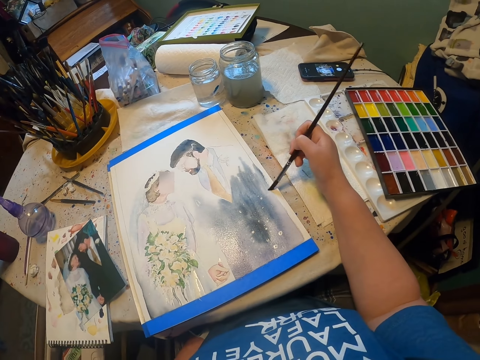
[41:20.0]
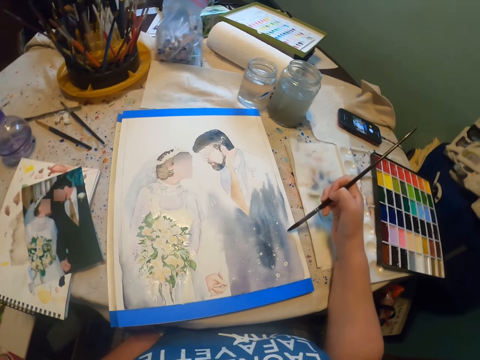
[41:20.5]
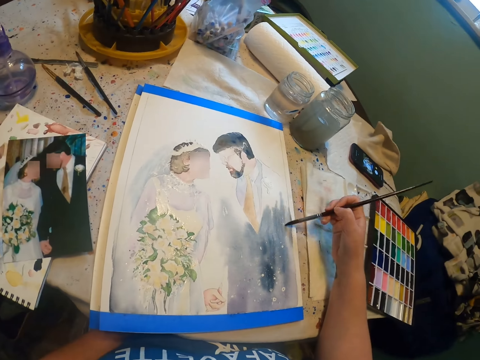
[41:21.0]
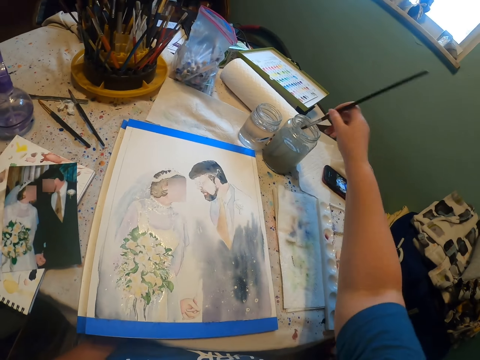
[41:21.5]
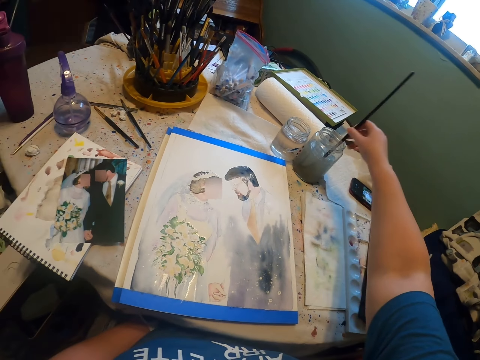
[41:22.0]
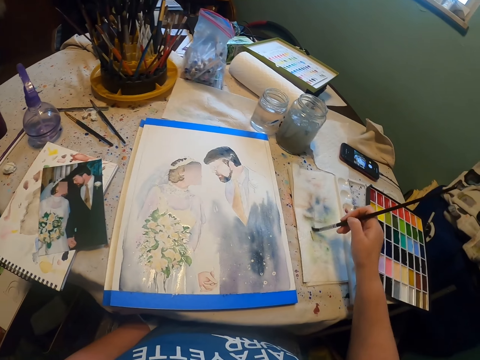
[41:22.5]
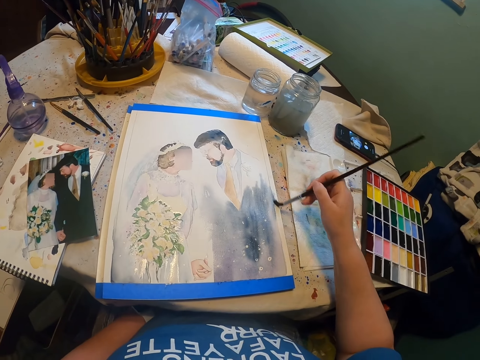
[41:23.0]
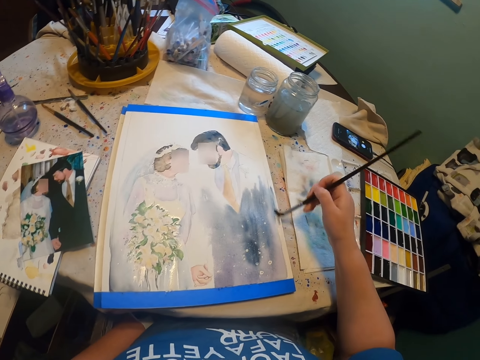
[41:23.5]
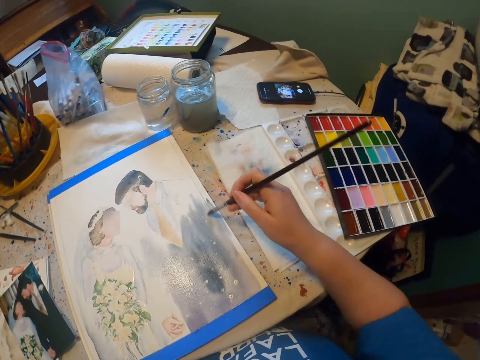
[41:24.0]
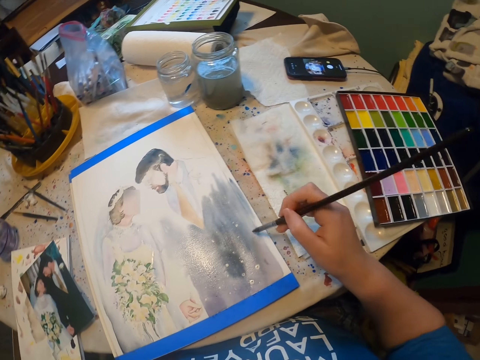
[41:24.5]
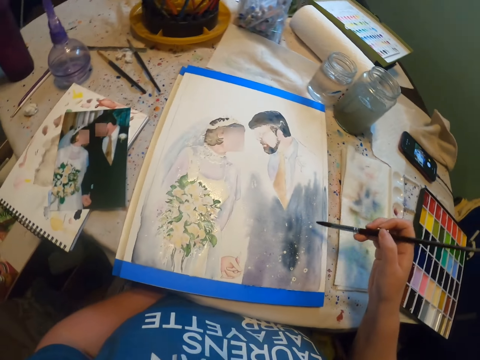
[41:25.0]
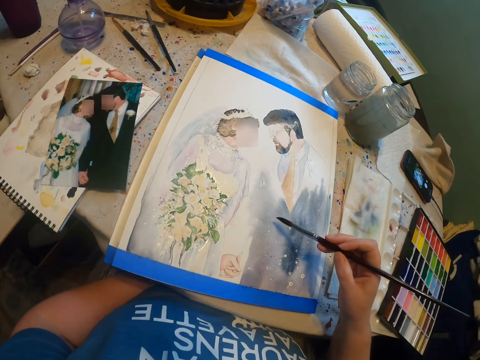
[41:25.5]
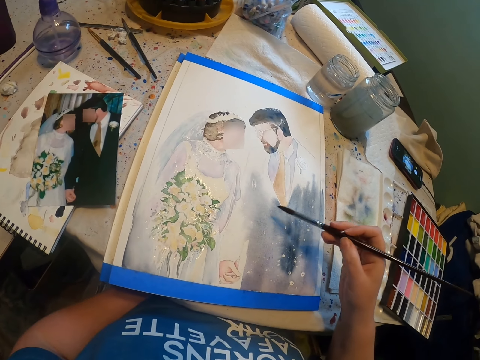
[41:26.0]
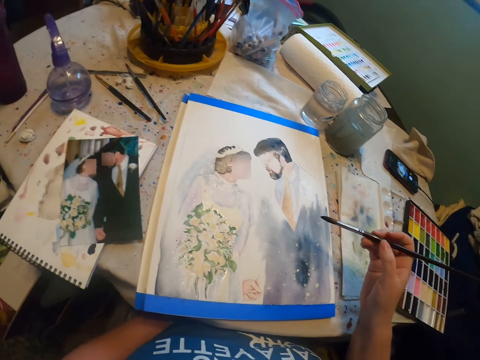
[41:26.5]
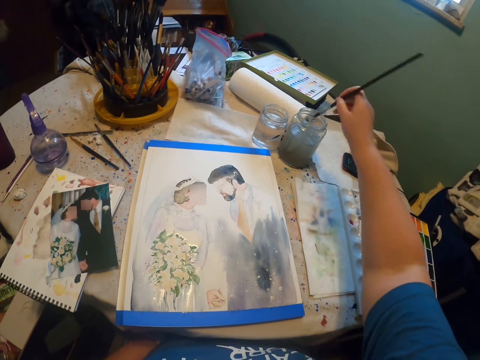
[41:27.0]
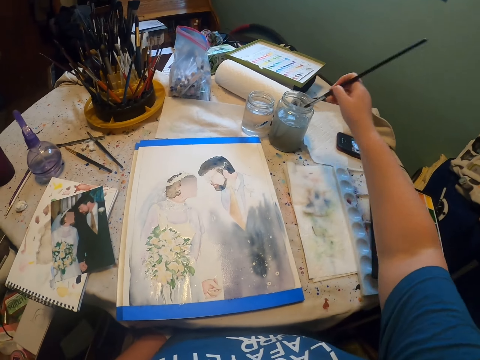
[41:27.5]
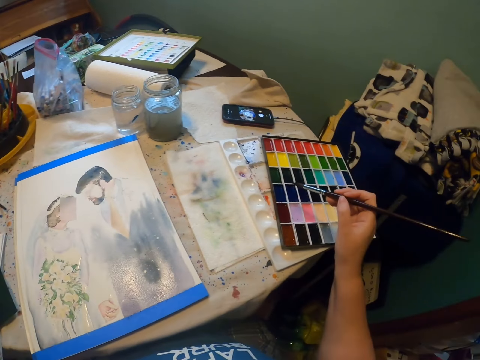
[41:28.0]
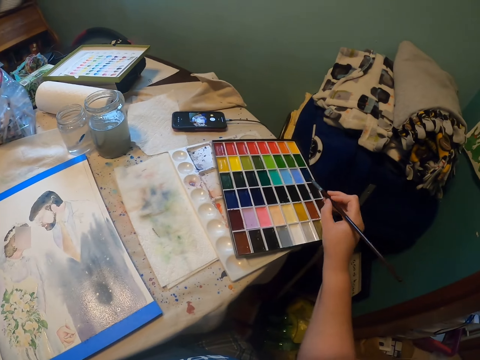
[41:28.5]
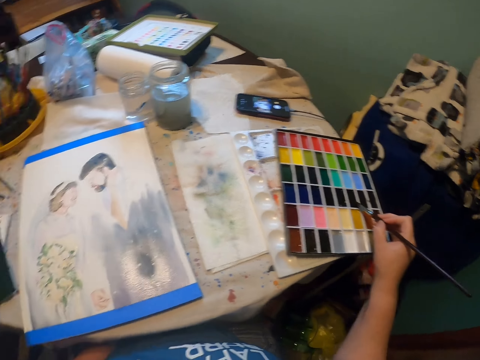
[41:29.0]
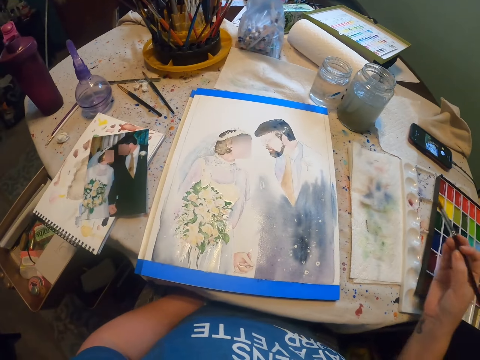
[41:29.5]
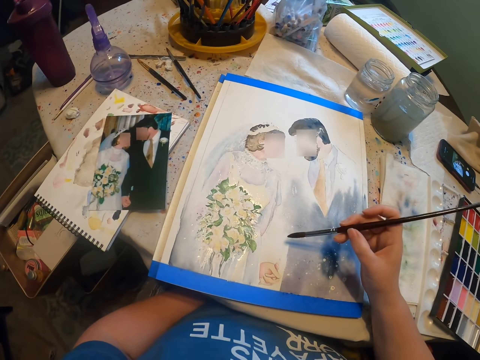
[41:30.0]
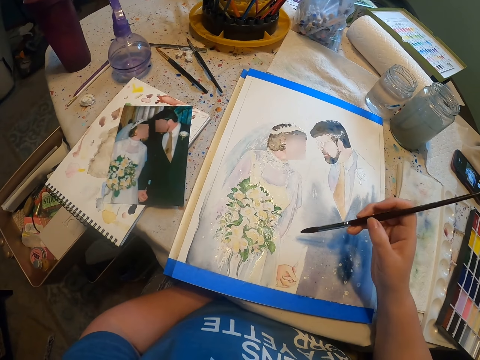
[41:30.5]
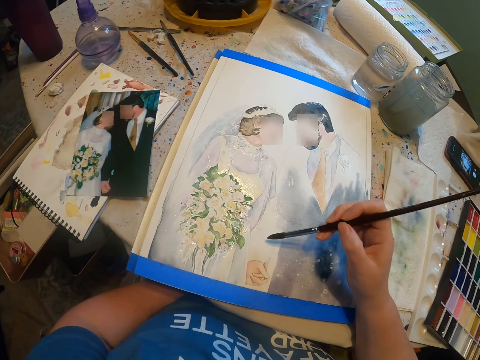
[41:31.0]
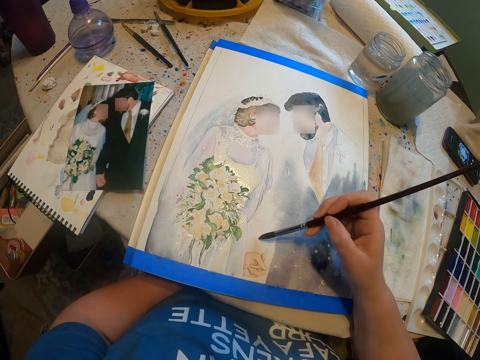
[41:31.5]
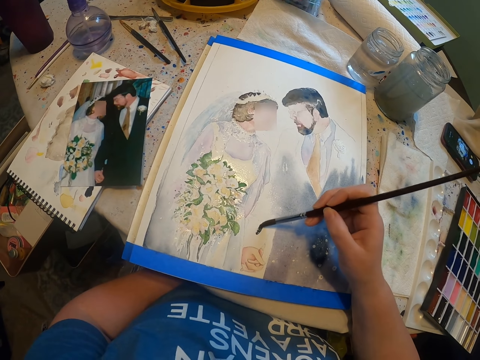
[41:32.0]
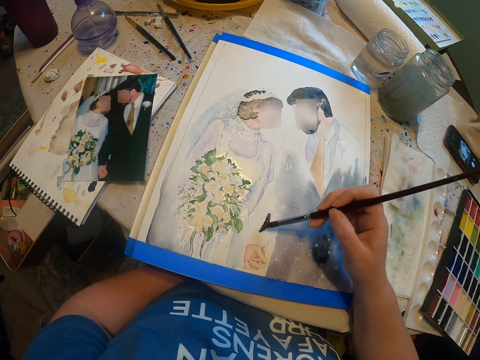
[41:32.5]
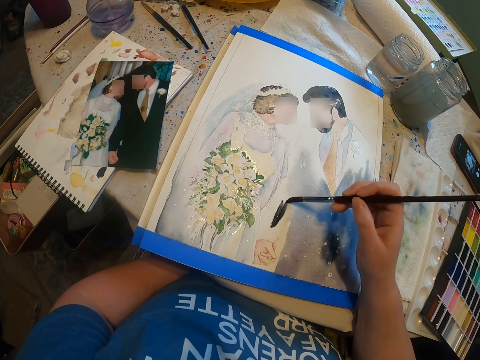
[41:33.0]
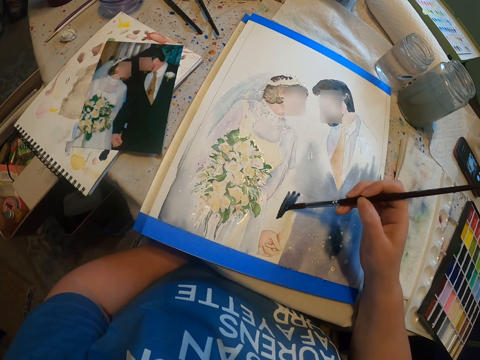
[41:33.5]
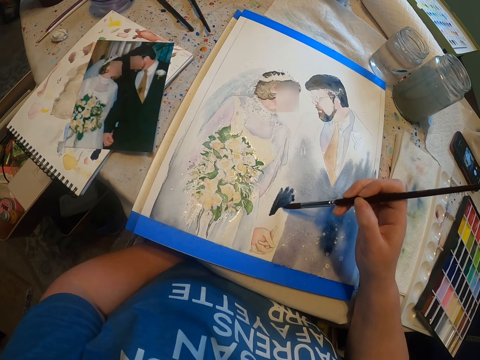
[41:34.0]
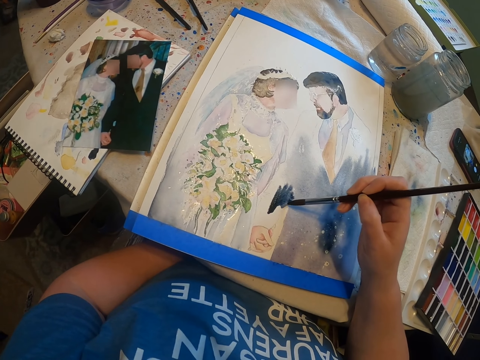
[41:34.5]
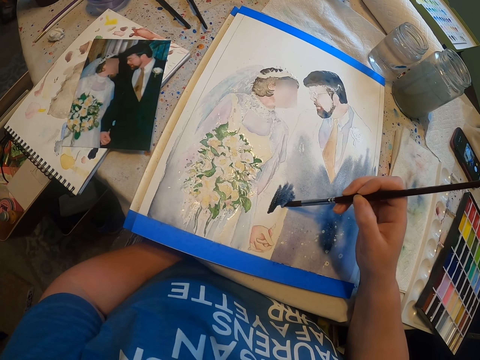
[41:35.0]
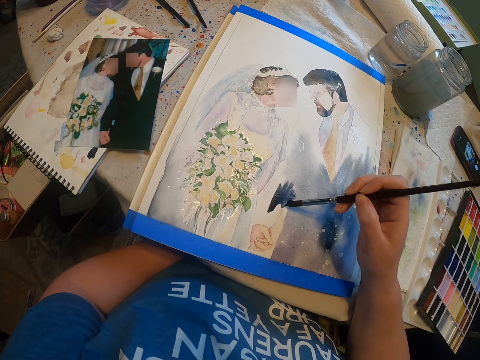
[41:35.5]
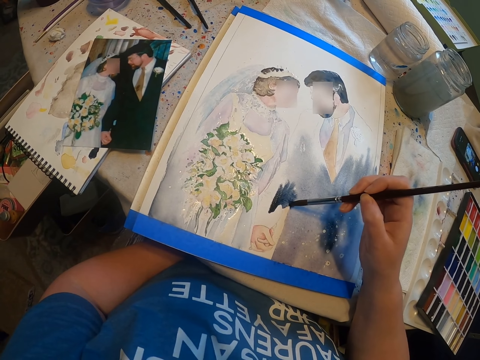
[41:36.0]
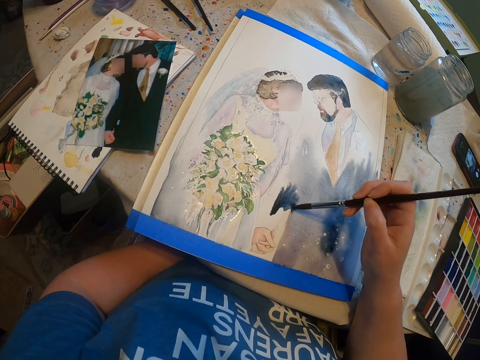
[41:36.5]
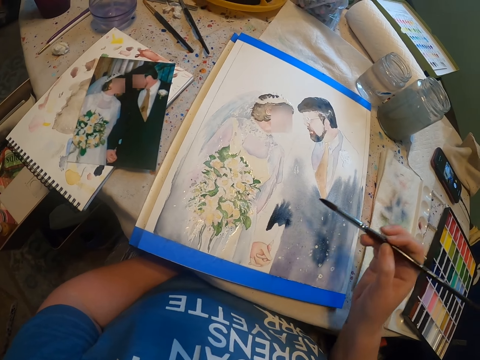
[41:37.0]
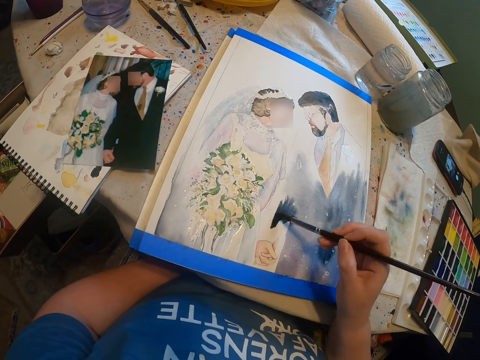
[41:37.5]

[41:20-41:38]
The camera wearer dips a paint brush in the water color. They reduce paint from the paint brush. They paint the sketch with the paint brush. They dip the paint brush in the water color. They dip the brush in the paint. They paint the sketch with the brush.

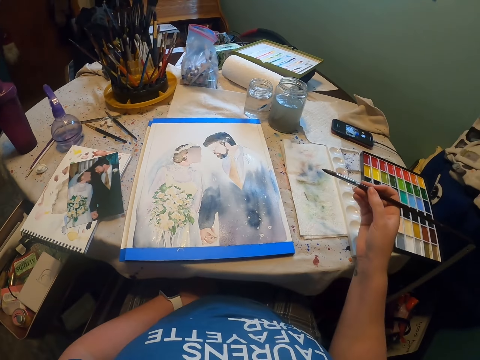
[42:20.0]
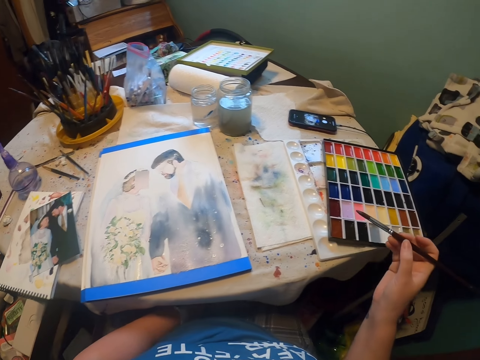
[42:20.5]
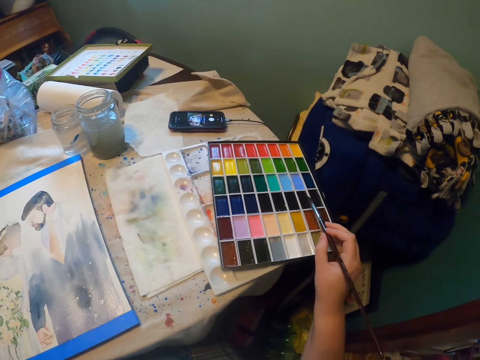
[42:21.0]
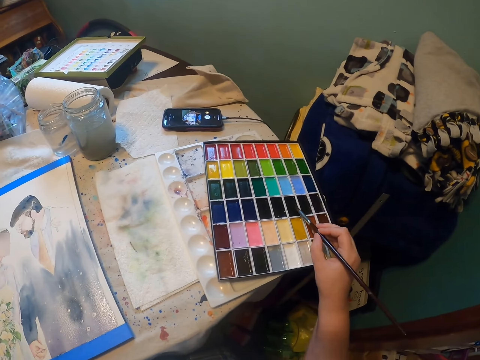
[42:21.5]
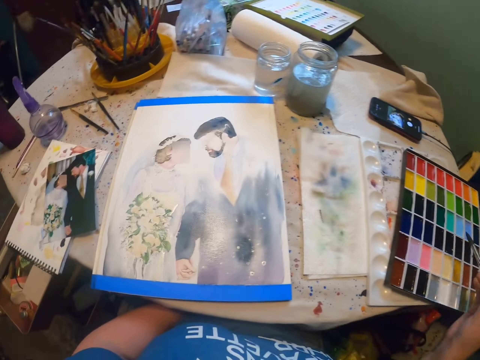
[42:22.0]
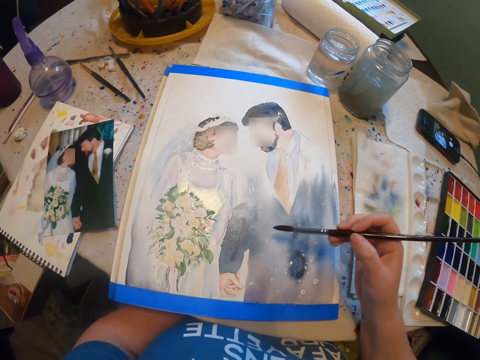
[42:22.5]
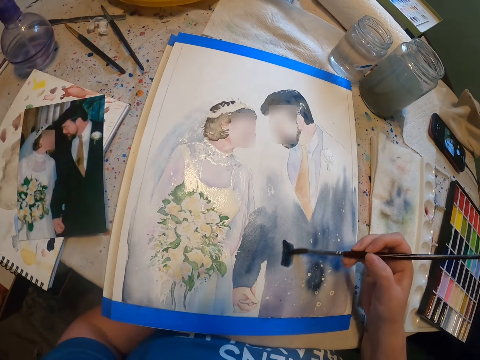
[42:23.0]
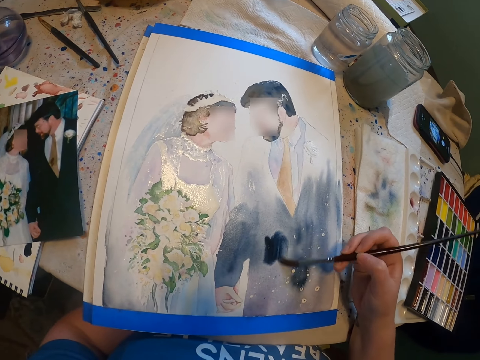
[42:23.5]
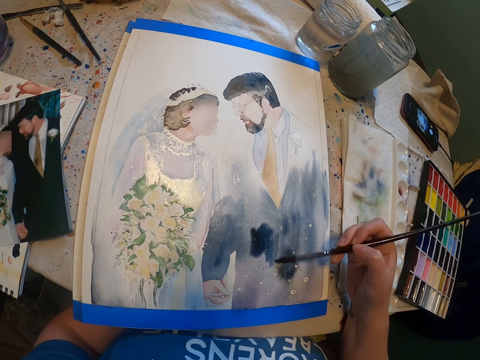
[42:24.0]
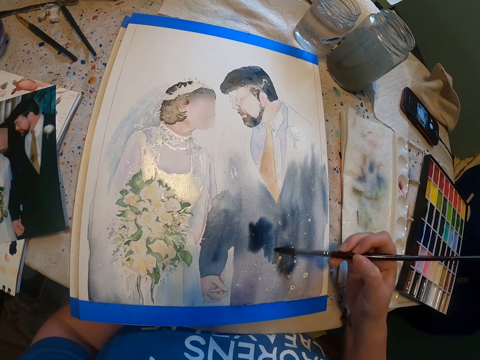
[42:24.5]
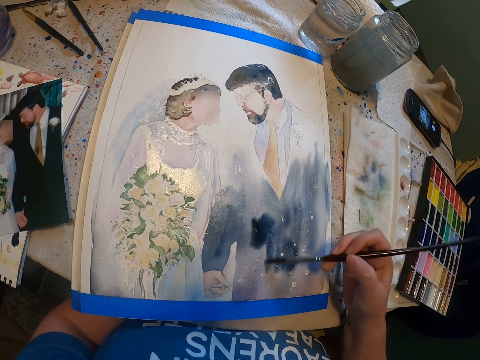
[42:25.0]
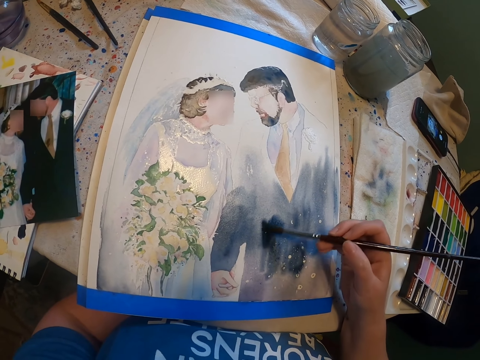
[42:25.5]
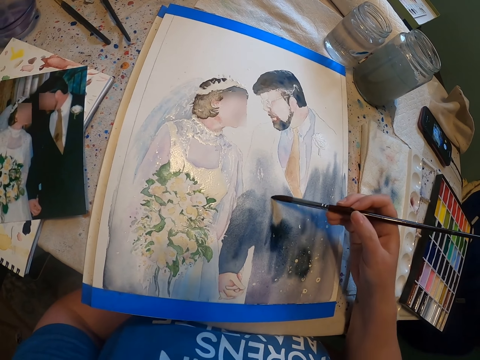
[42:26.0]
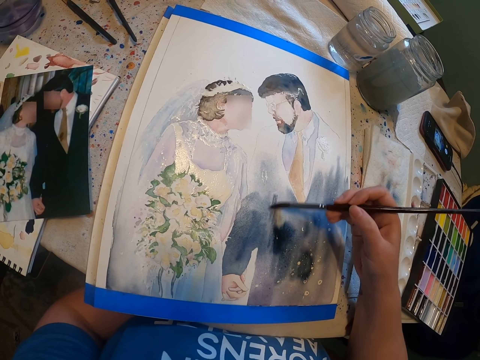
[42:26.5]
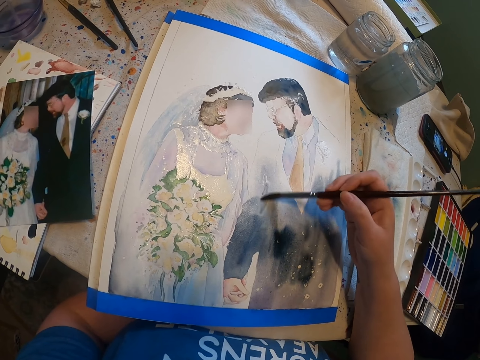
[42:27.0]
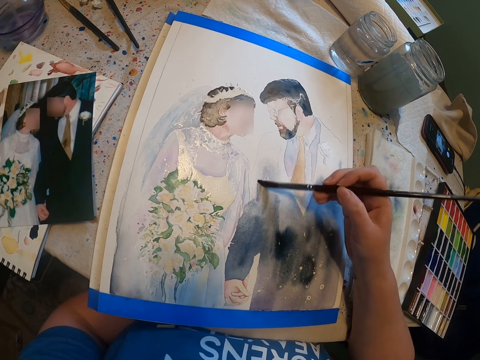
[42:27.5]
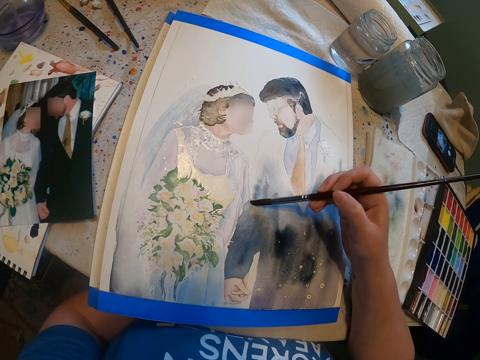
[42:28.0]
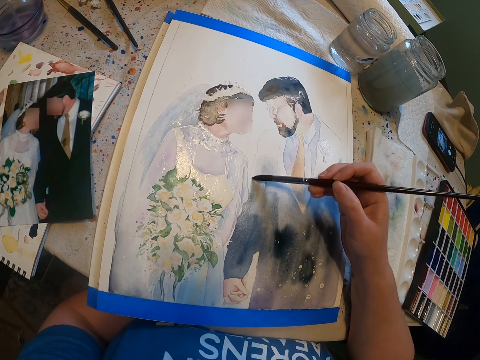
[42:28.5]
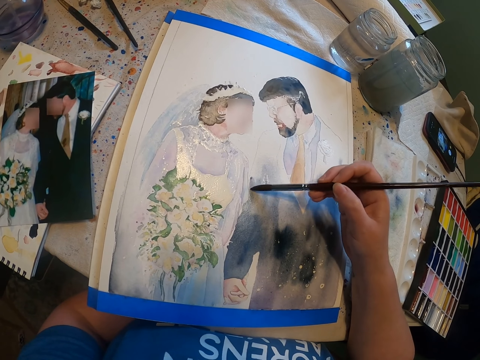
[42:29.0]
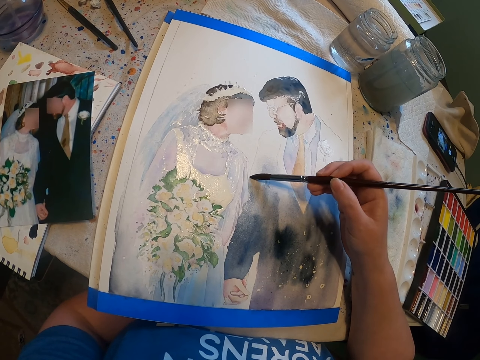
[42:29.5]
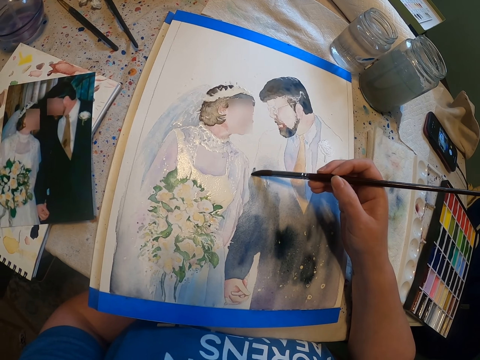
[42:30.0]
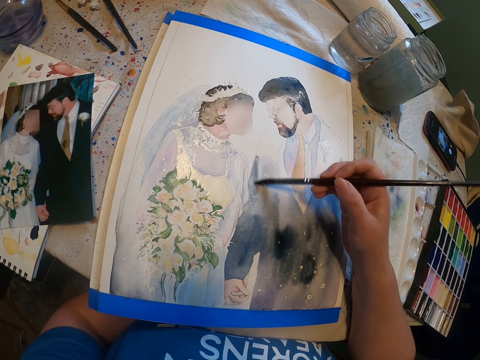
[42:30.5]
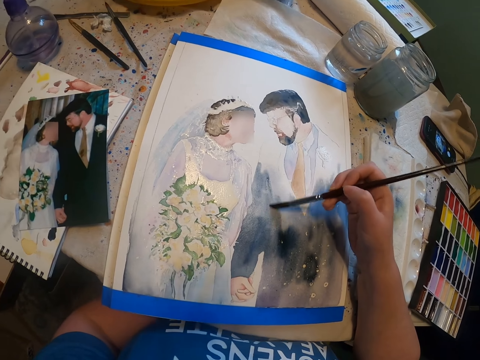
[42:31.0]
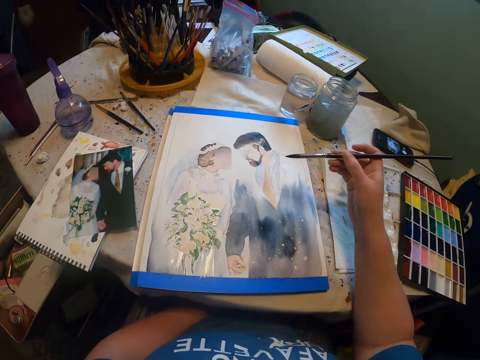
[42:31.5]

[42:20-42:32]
The camera wearer dips the brush in the paint. They paint the sketch with the paint brush.
